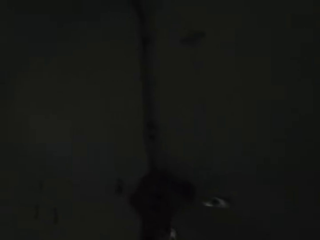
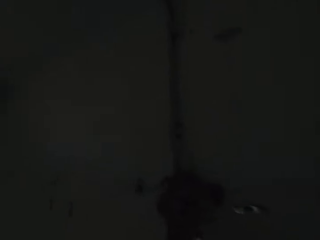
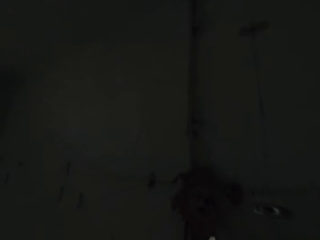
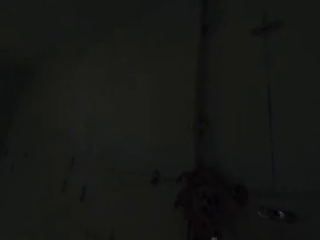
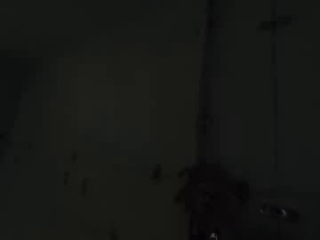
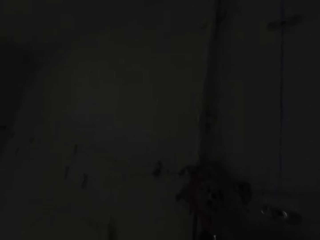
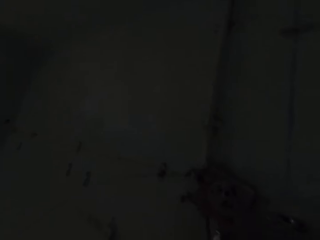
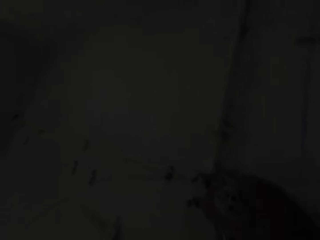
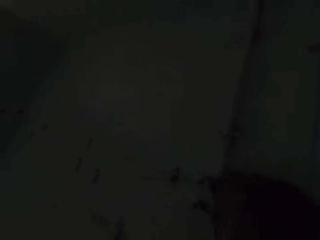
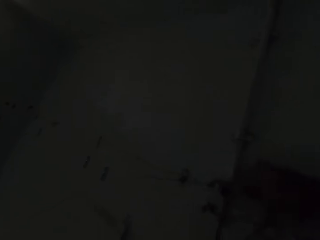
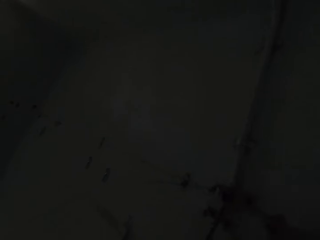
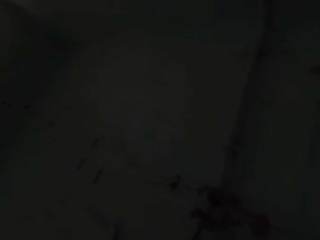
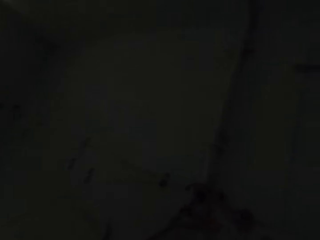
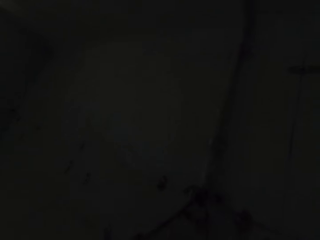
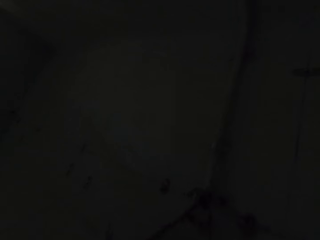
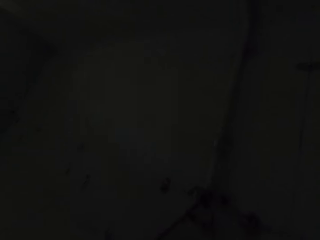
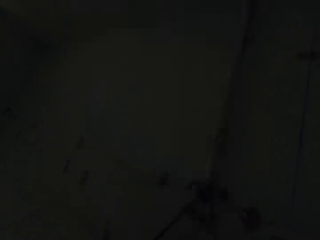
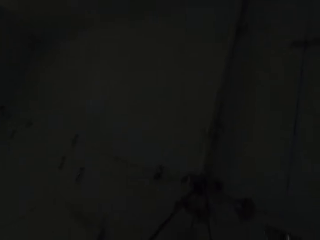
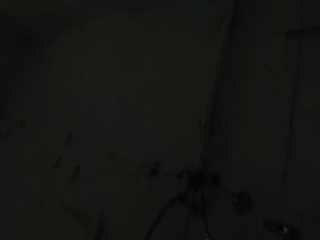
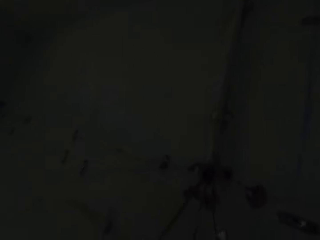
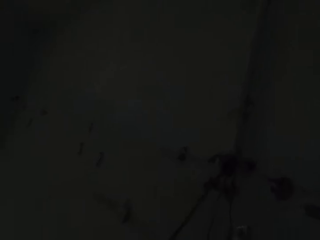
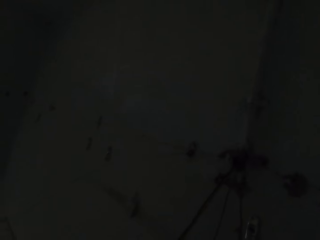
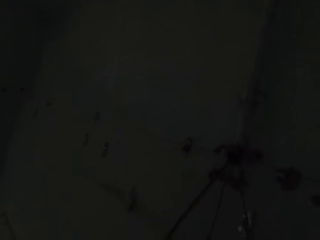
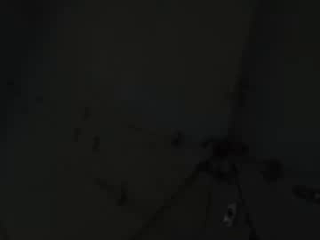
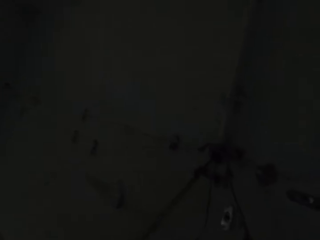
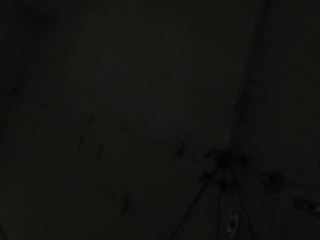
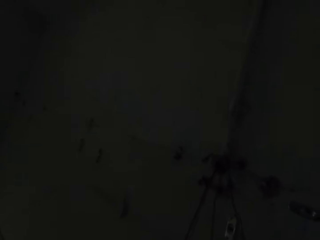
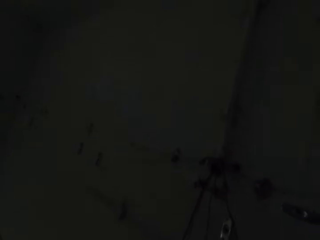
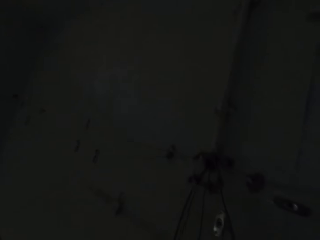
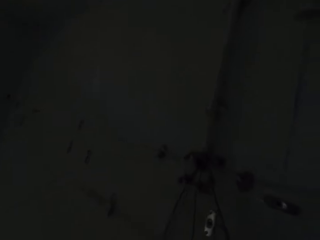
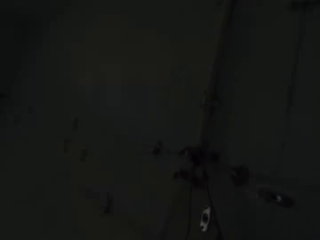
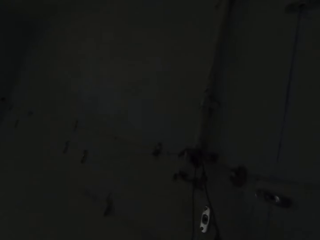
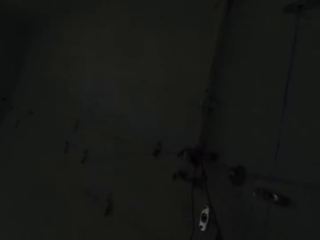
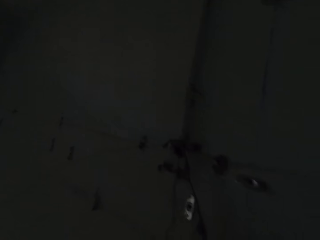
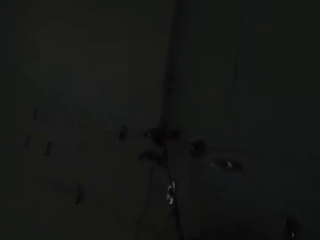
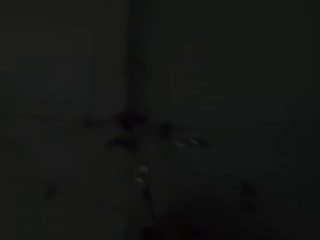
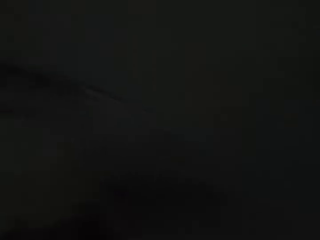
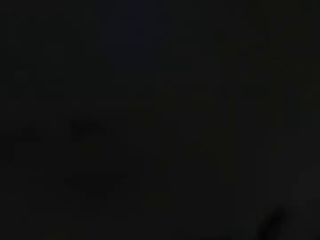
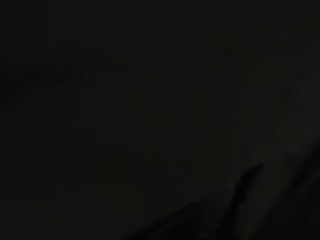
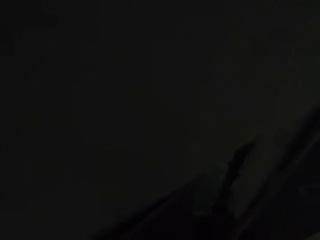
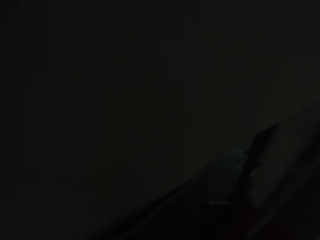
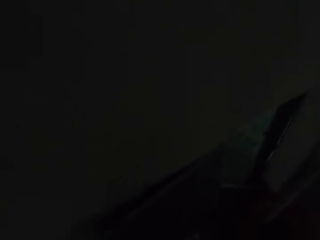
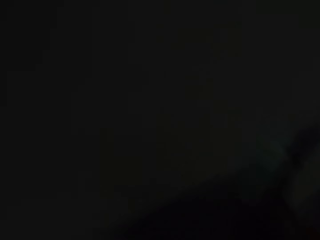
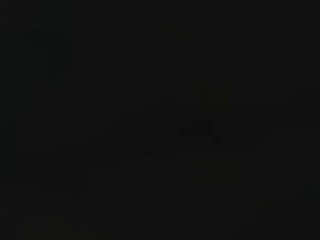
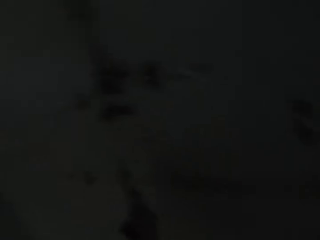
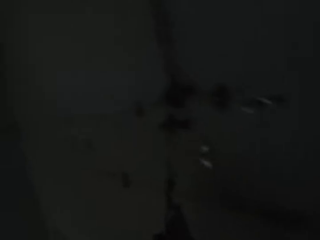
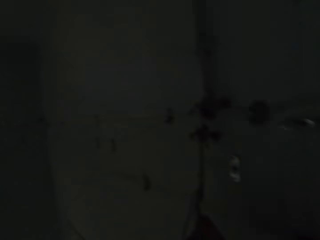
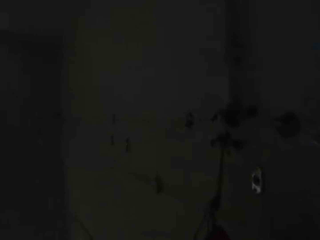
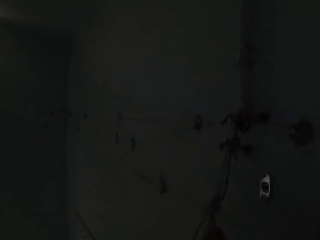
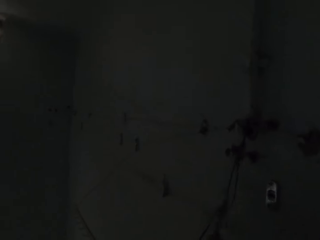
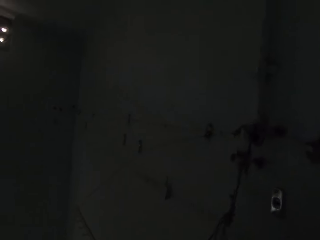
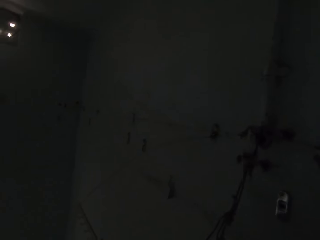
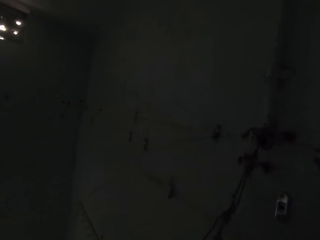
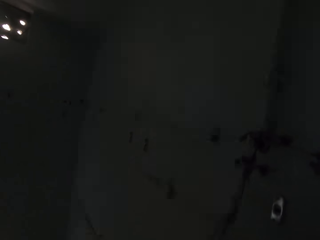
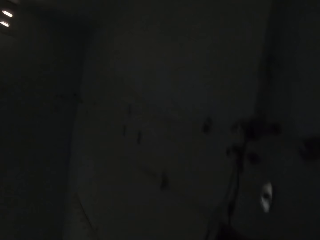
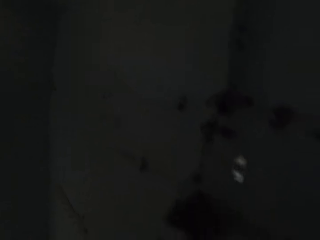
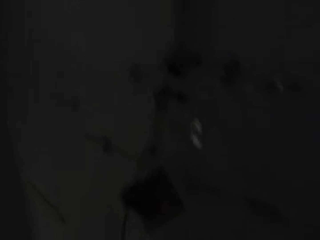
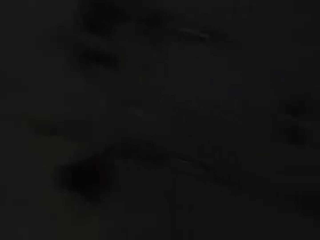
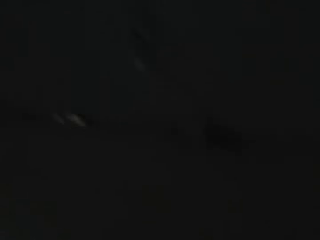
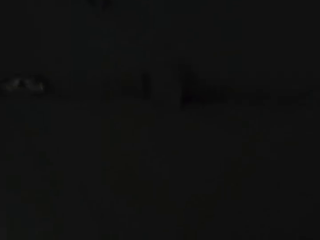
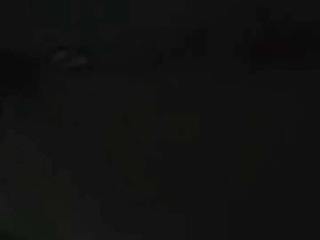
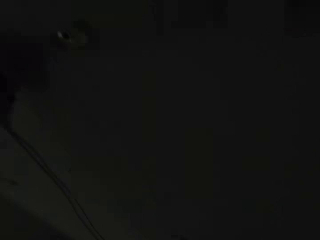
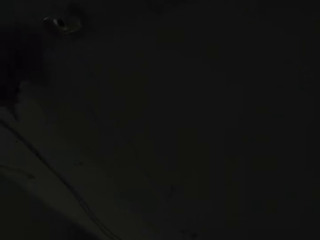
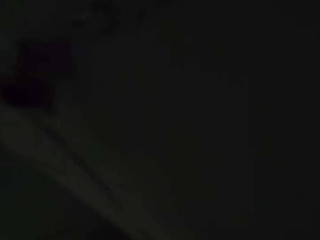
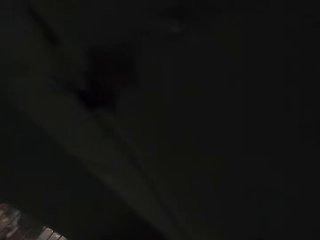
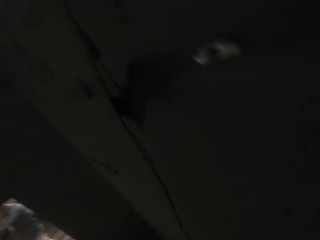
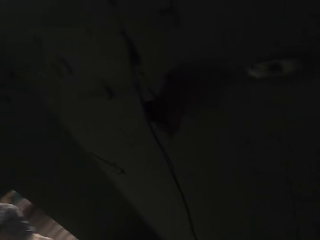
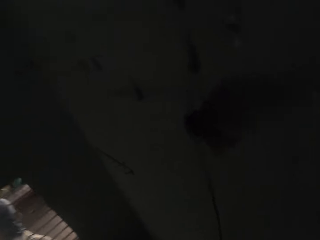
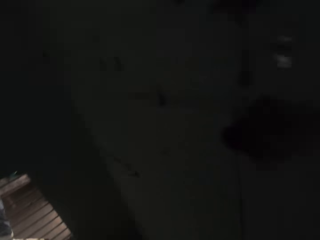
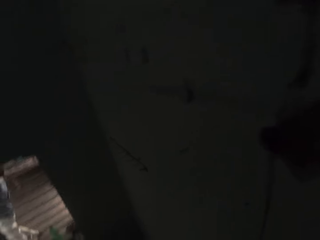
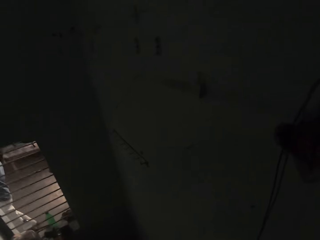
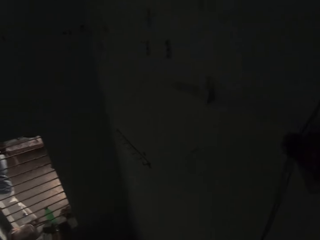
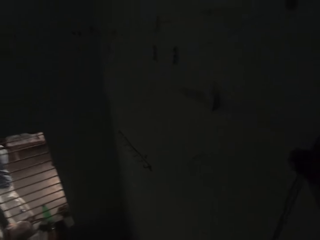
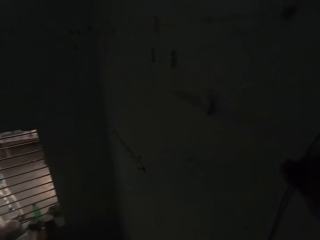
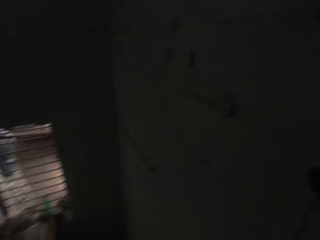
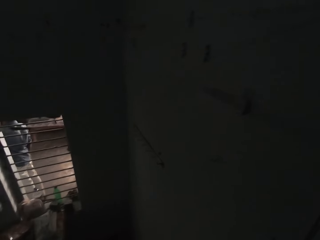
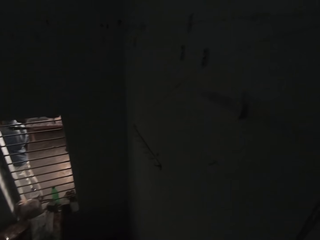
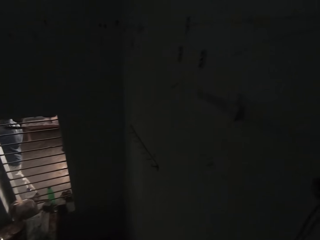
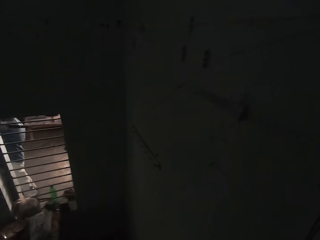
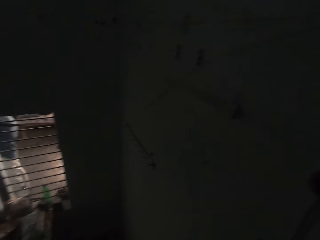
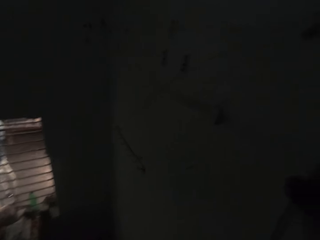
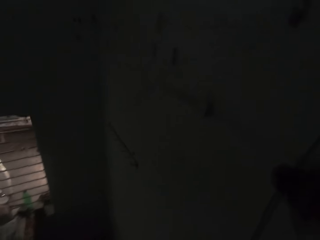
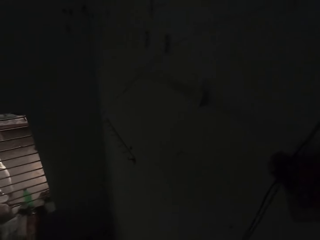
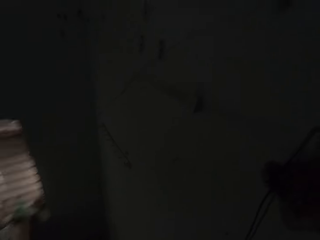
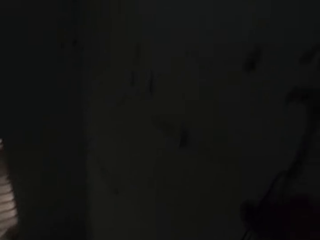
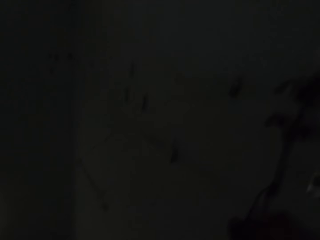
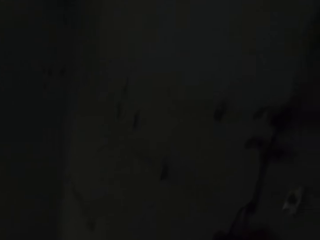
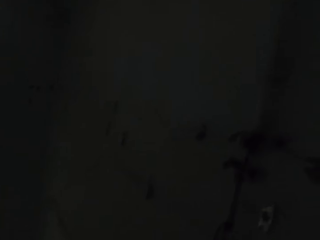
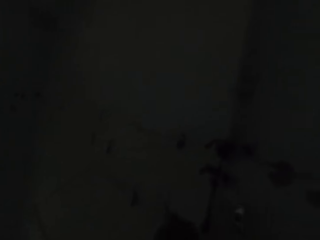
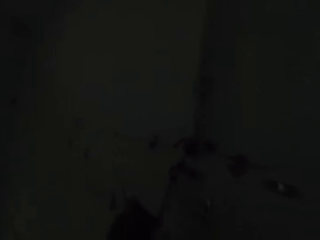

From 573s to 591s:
The camera wearer looks around. They fix the electric cables and pull the wire. They look around.

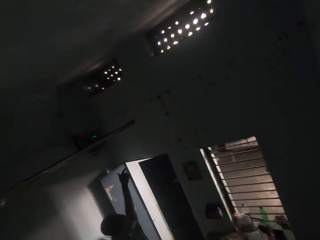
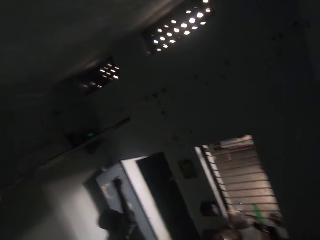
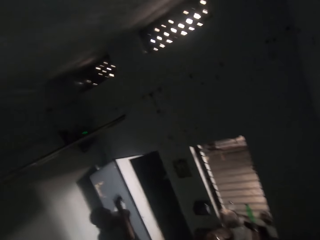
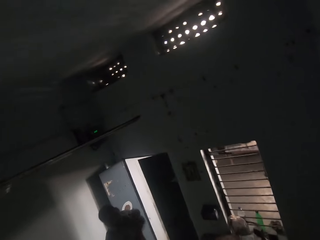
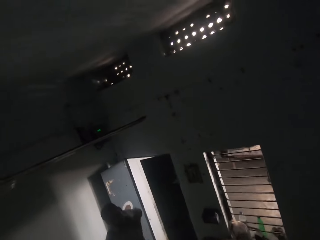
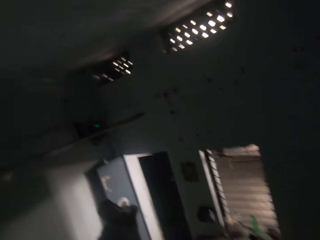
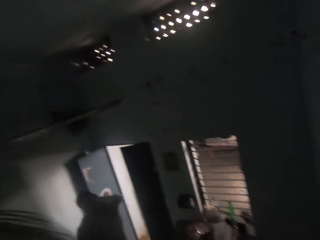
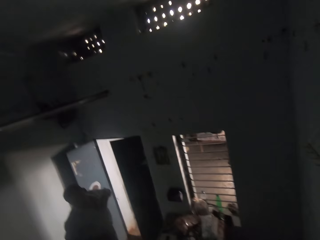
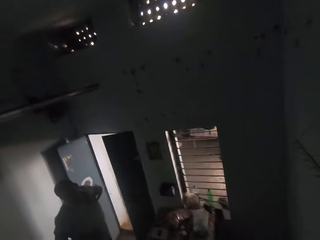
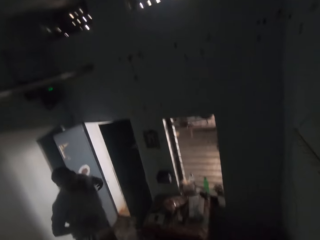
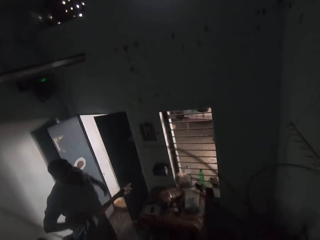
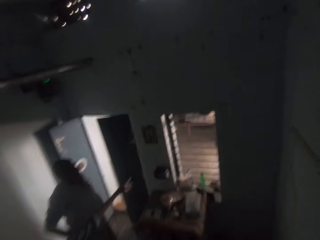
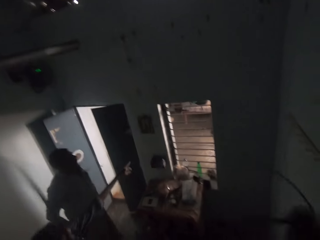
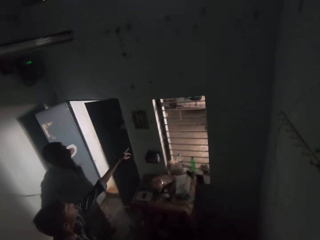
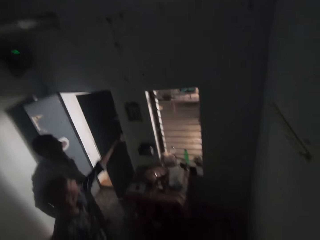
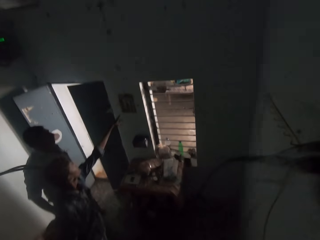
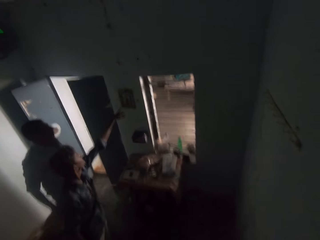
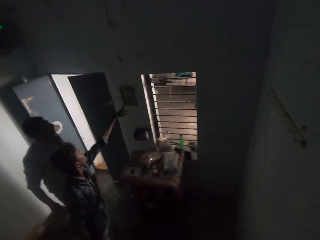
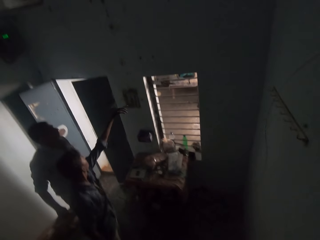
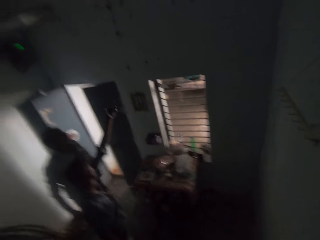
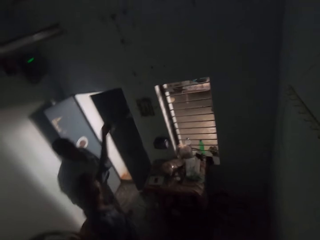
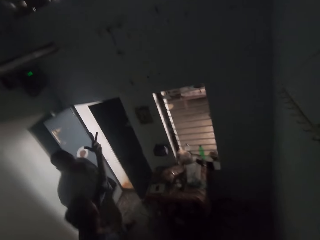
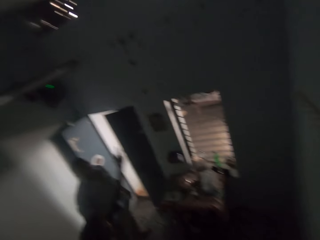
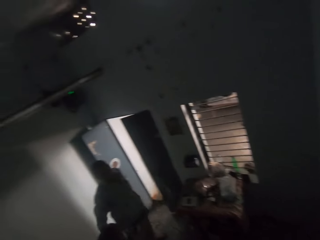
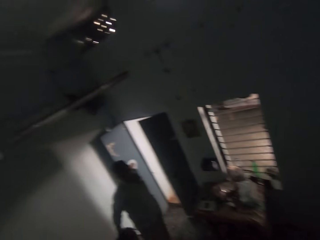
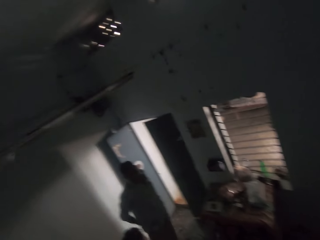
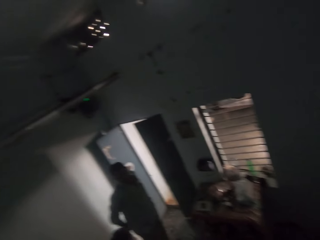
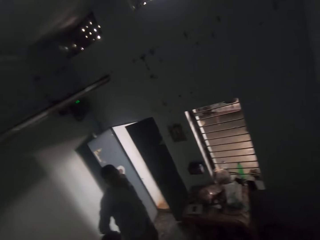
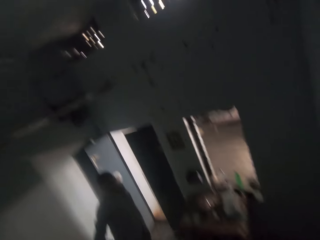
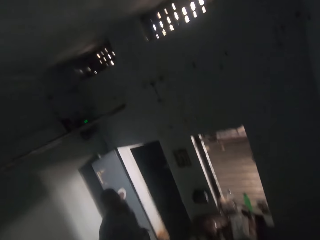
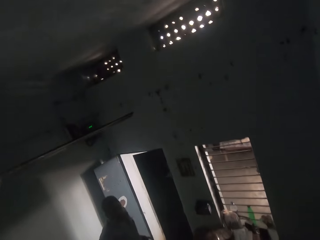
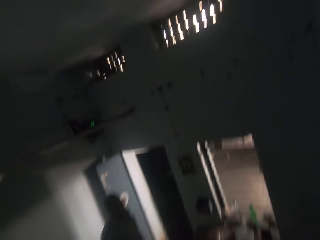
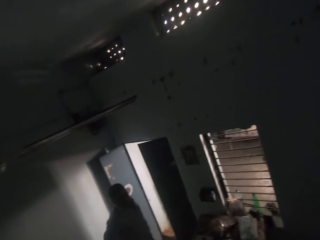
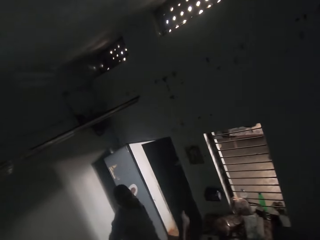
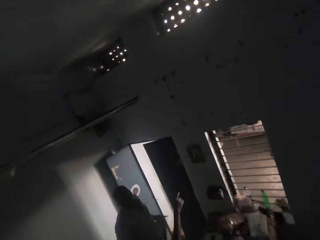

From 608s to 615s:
The camera wearer looks around. They swing the rope.
